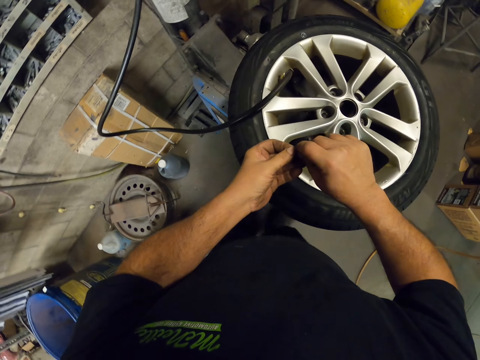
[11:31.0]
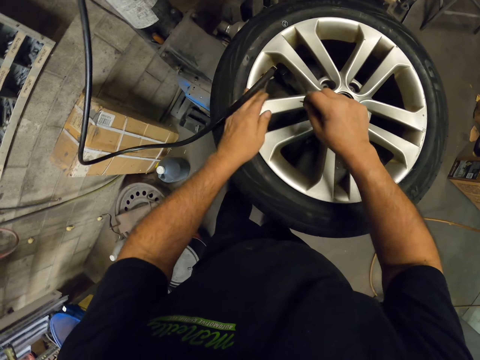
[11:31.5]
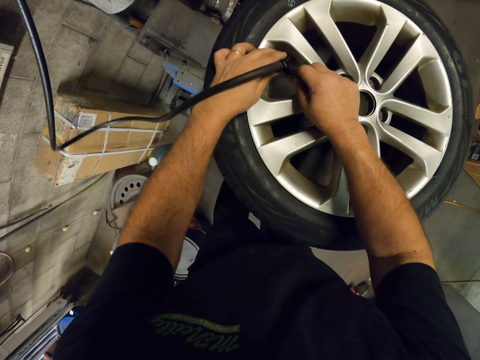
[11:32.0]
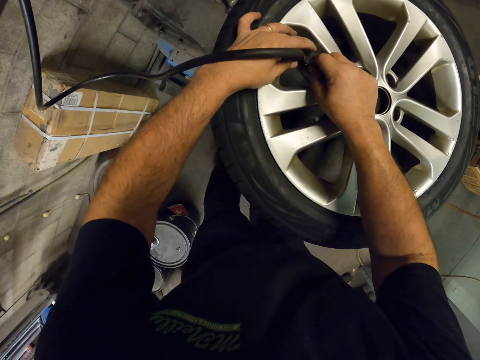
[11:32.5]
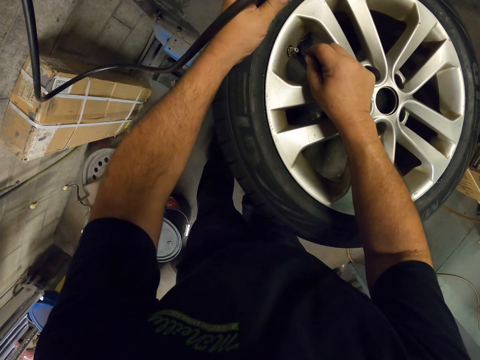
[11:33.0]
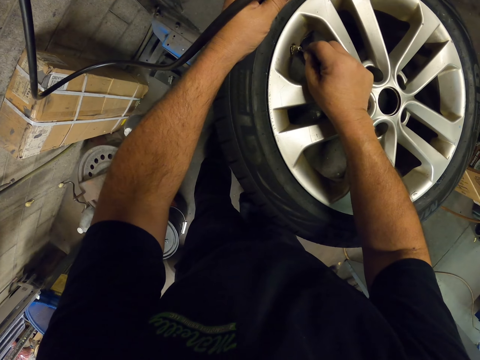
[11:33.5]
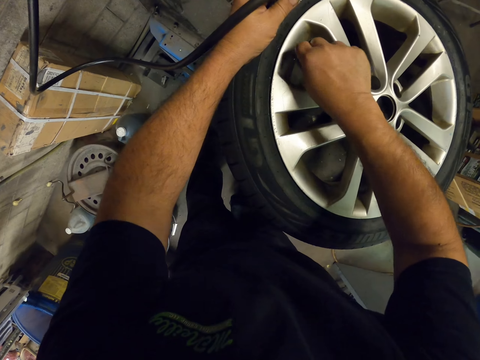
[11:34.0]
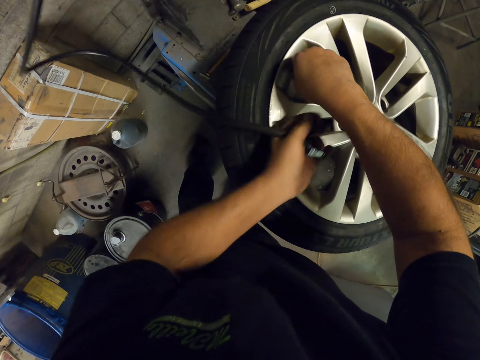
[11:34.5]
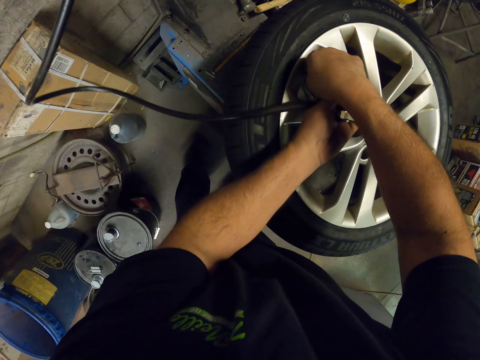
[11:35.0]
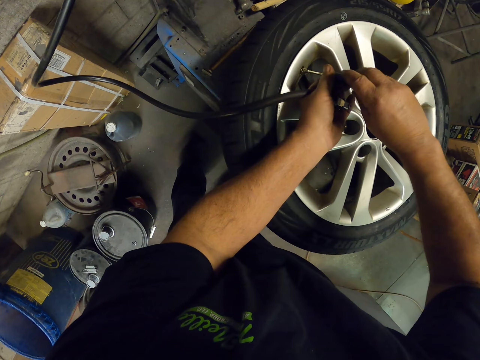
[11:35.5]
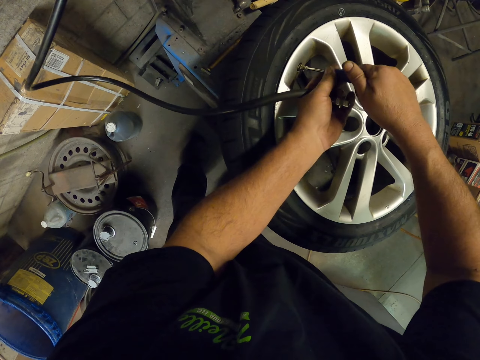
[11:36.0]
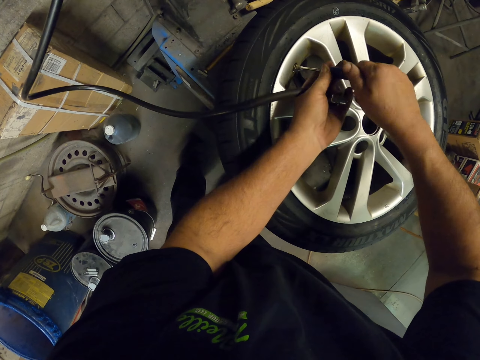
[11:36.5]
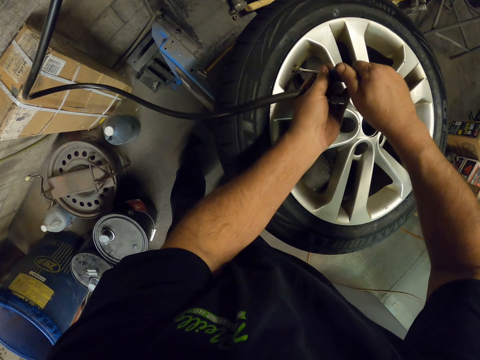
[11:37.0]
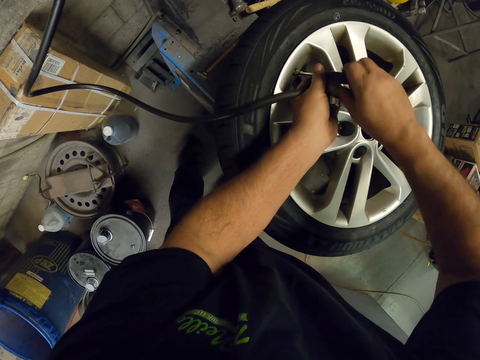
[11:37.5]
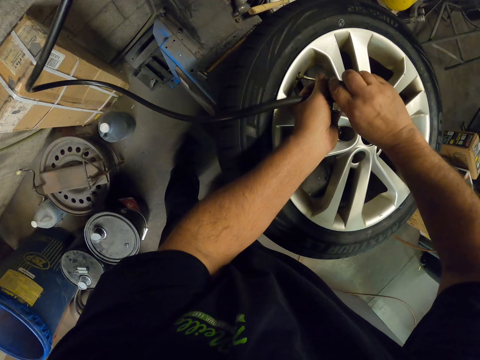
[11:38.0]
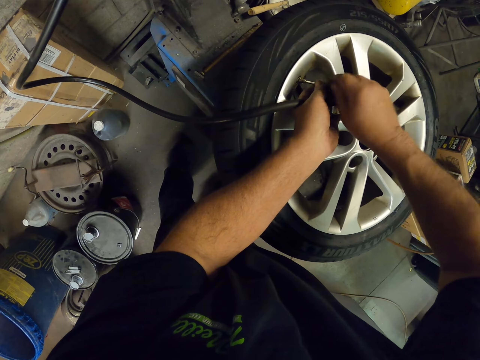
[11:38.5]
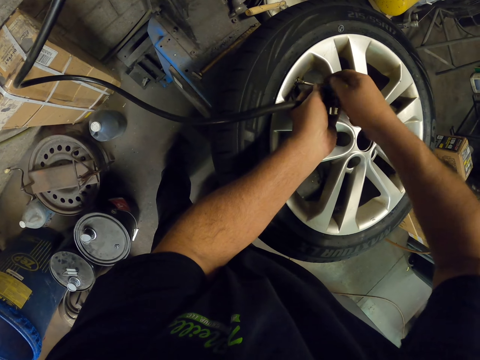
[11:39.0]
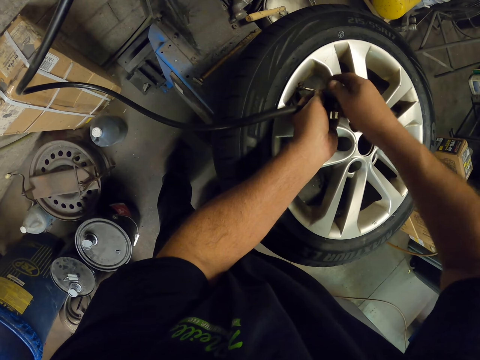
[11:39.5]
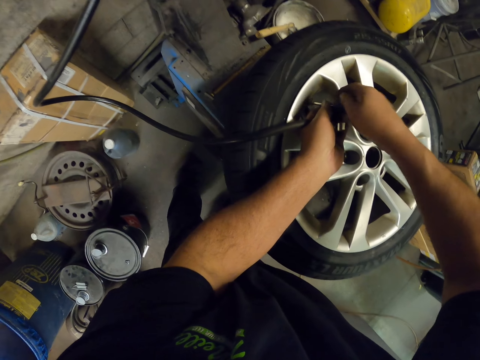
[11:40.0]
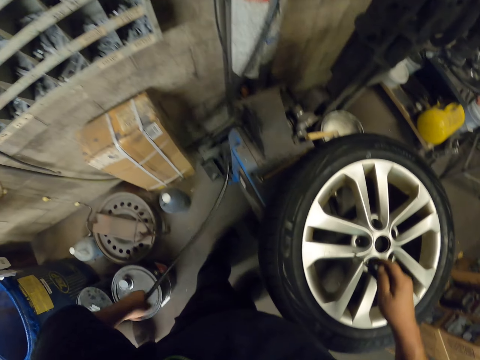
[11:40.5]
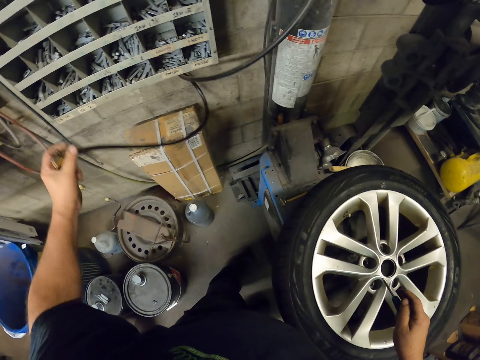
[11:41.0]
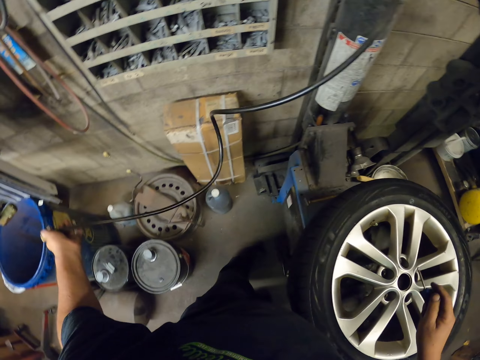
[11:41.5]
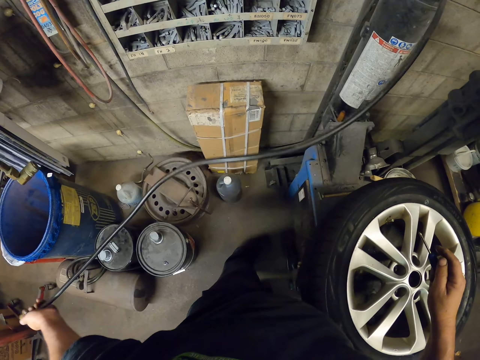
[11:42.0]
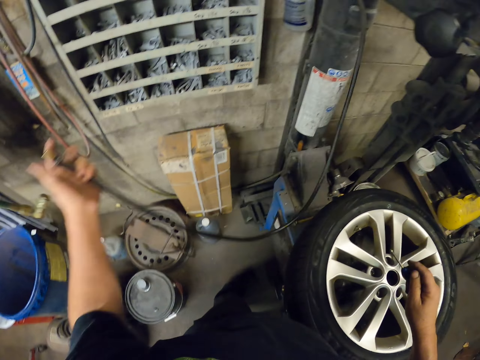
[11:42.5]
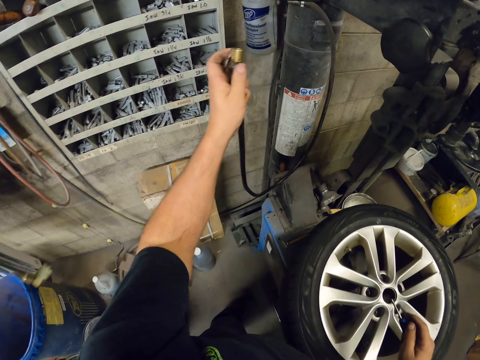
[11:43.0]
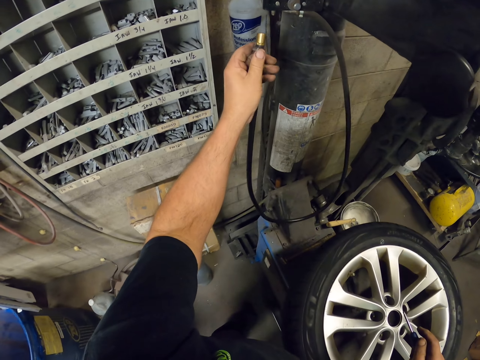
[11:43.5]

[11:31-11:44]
The camera wearer puts the valve on the valve stem. They close the tire valve stem. They tighten the tire valve cap. They lift up the screwdriver and lift up the tube.

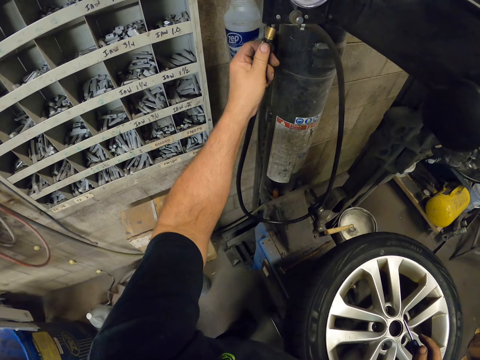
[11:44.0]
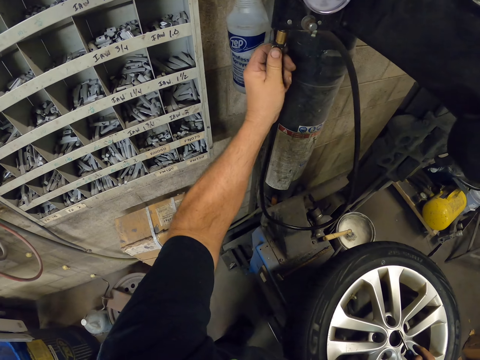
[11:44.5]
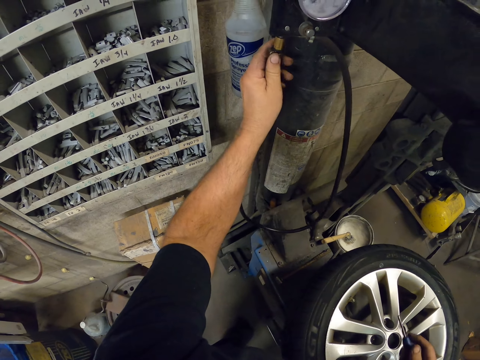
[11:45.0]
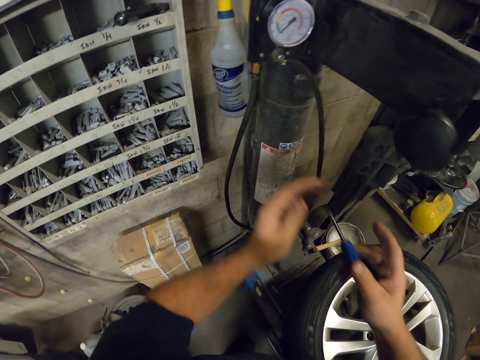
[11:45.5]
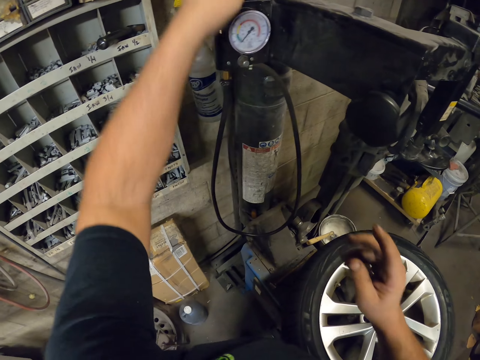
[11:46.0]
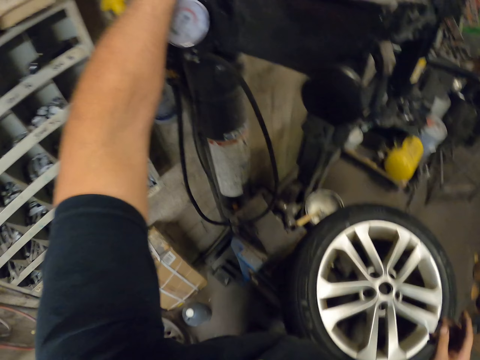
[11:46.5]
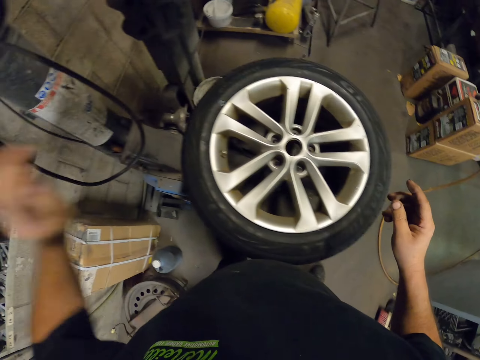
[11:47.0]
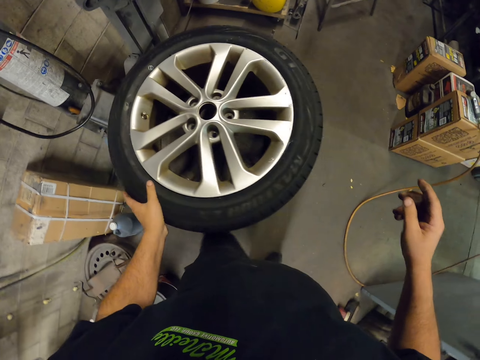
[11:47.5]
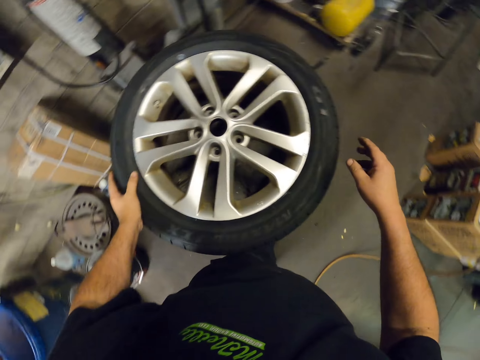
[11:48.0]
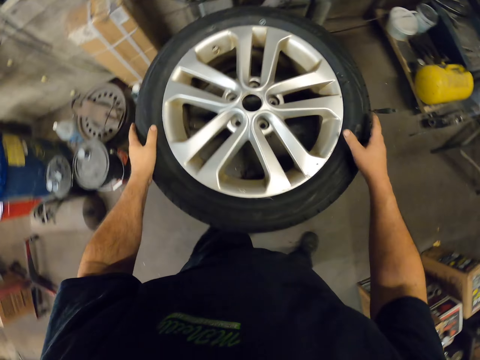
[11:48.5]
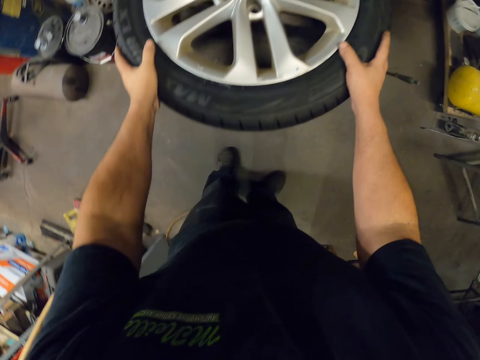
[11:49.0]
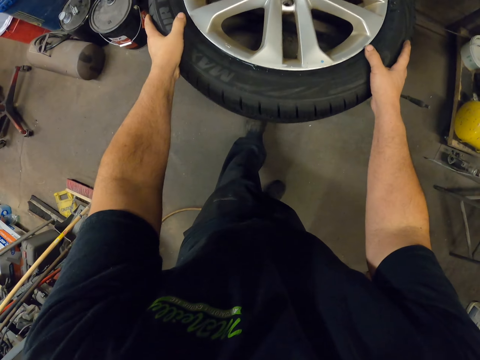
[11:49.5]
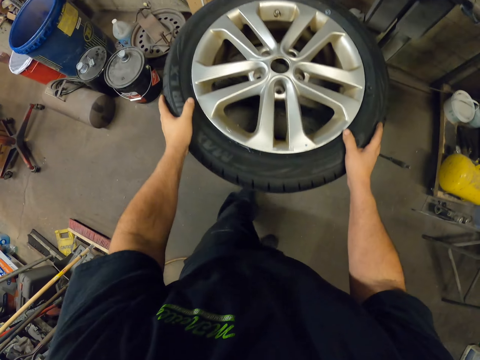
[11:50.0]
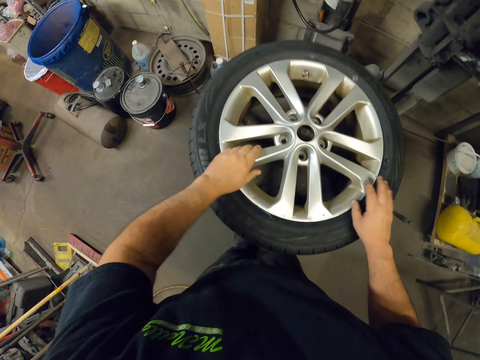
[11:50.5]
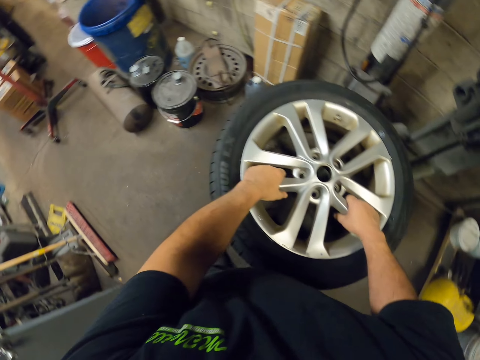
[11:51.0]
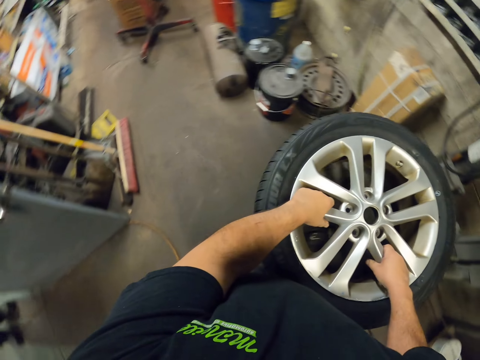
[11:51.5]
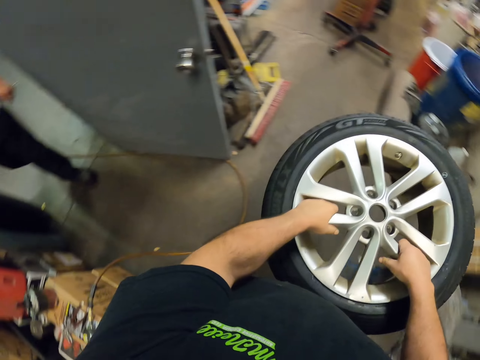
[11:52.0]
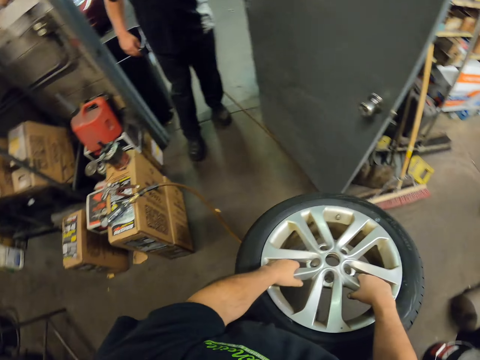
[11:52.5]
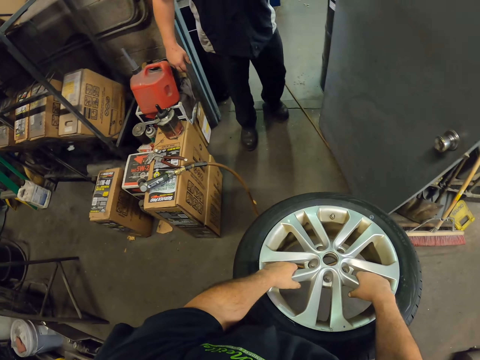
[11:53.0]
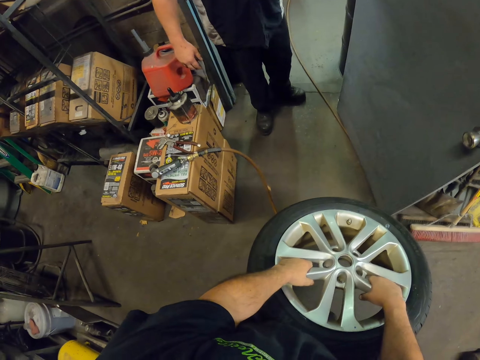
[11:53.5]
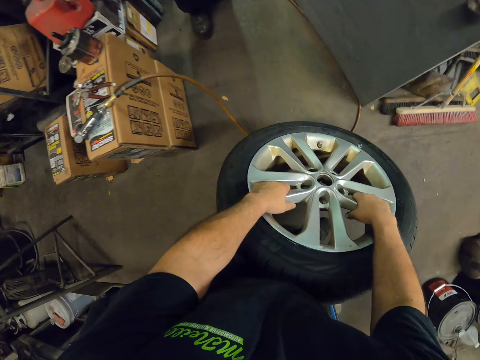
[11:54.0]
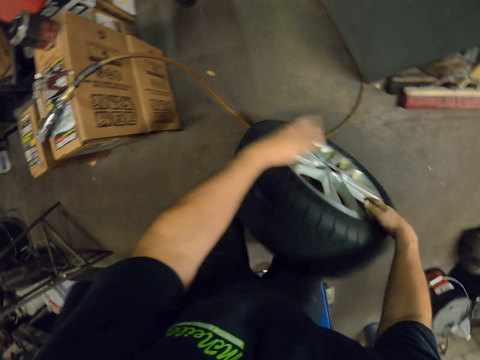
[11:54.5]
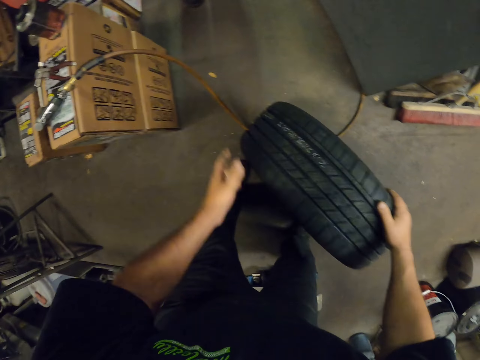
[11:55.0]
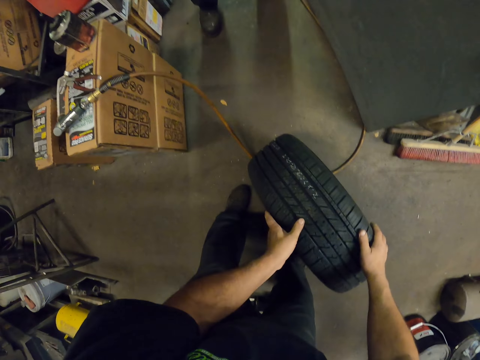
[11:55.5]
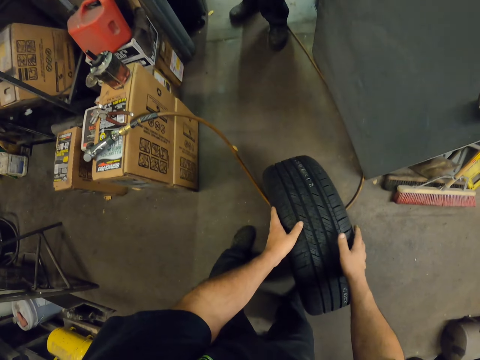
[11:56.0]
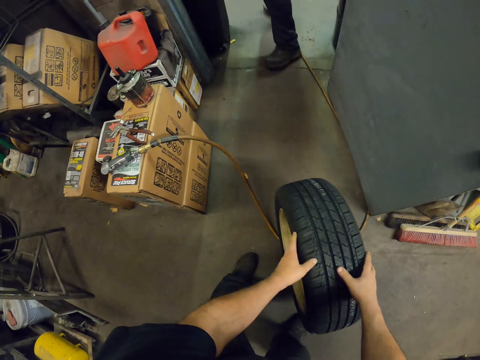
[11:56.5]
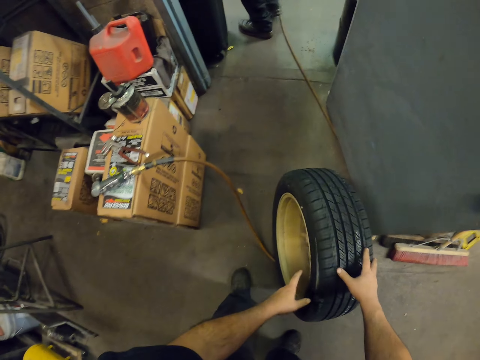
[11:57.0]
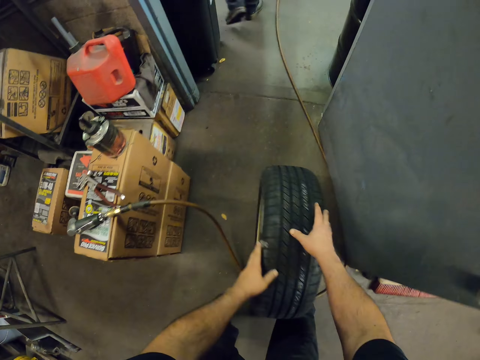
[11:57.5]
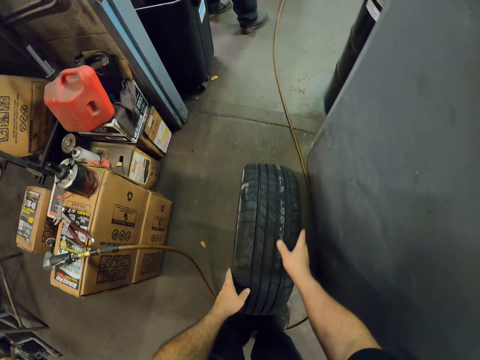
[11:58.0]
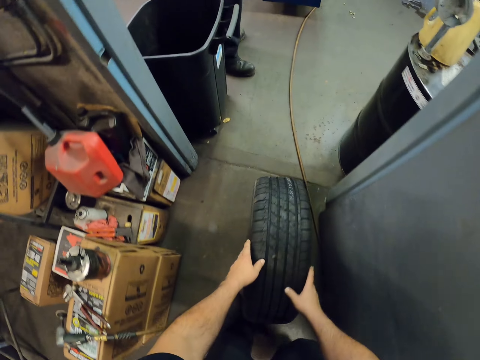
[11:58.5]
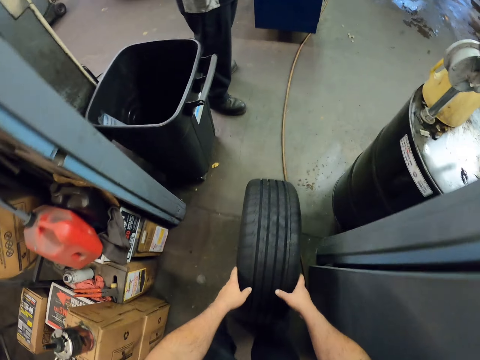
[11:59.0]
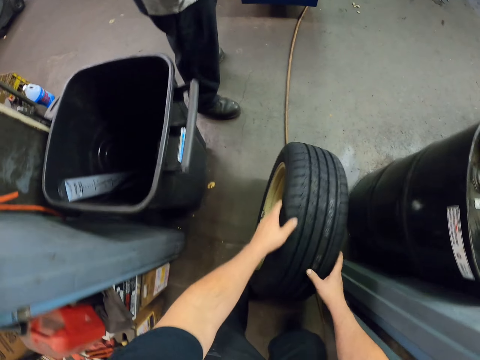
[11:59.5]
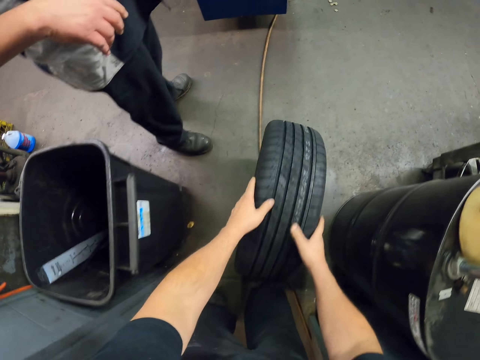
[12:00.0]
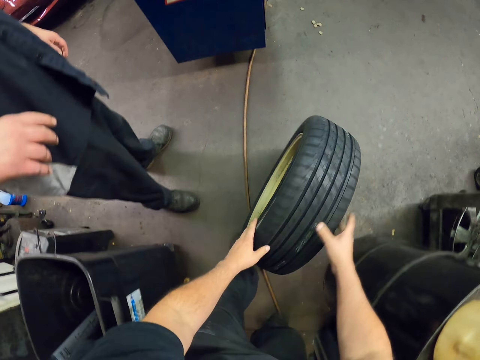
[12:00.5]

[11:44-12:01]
The camera wearer puts back the pressure hose pipe in place. They put the screwdriver or spanner back to place. They hold the tire. They carry the tire, lift up the tire. A man stands on the way. The camera wearer walks forward and talks to the man. They put the tire down. They roll the tire forward. The man moves back. The man stands. The camera wearer rolls the tire forward.
